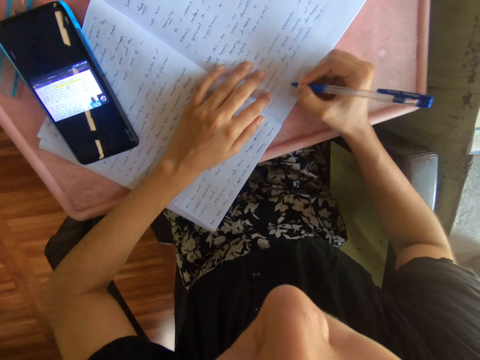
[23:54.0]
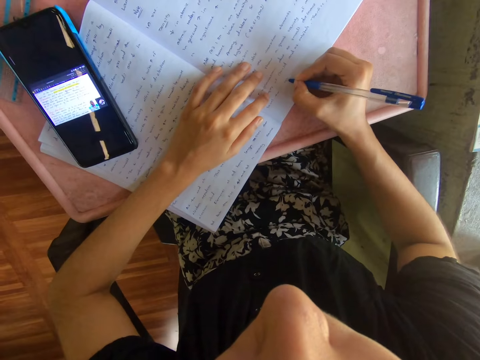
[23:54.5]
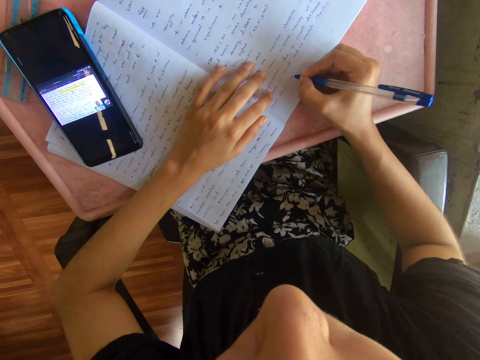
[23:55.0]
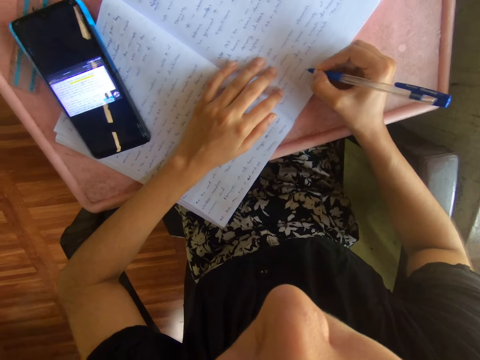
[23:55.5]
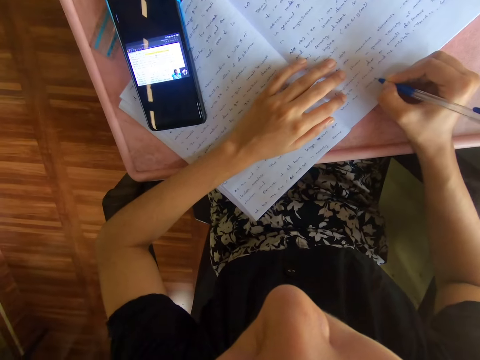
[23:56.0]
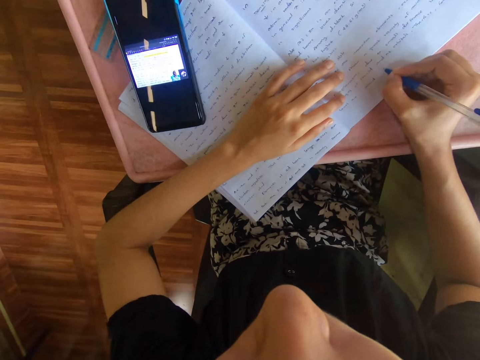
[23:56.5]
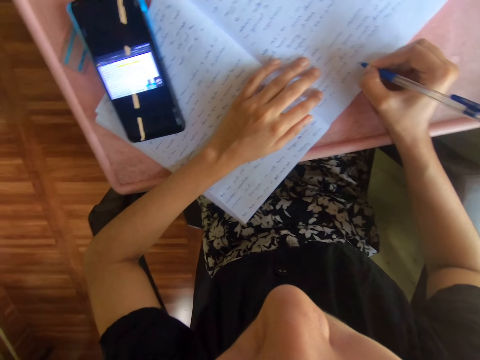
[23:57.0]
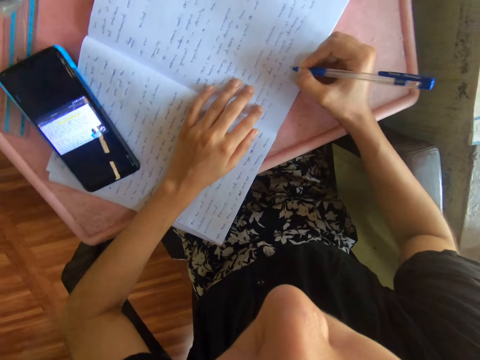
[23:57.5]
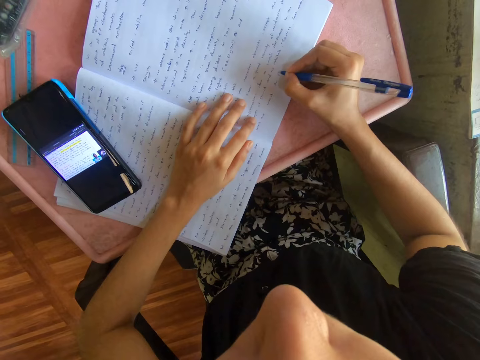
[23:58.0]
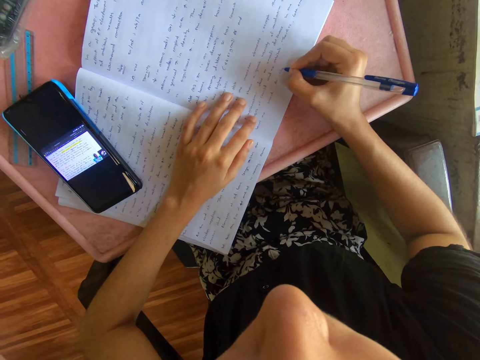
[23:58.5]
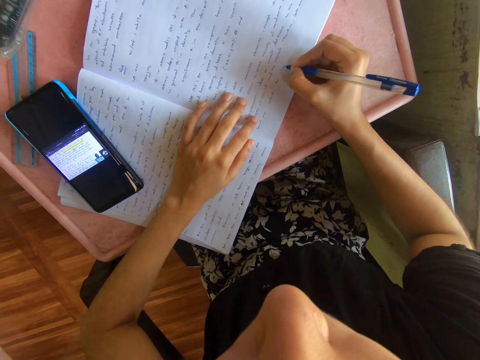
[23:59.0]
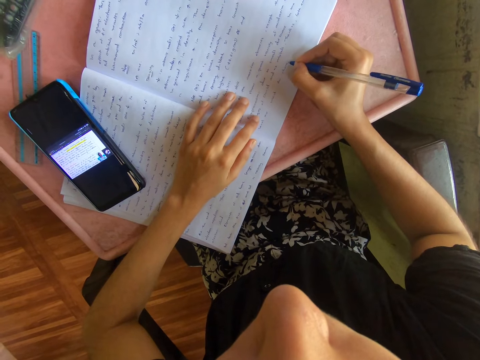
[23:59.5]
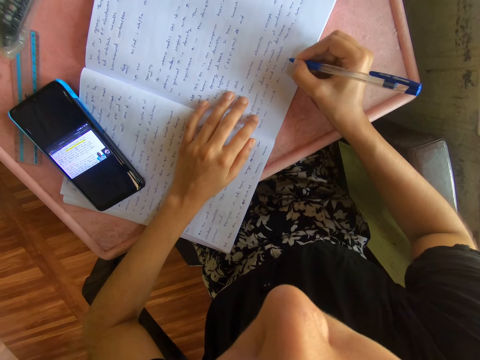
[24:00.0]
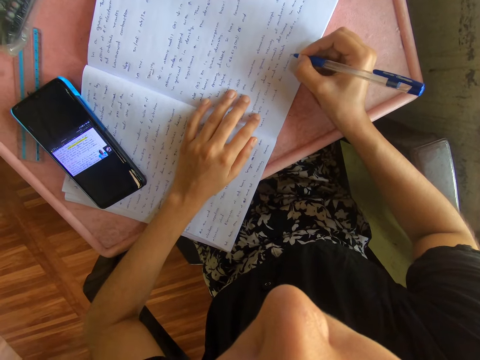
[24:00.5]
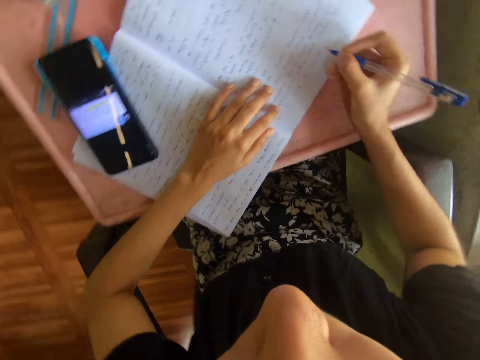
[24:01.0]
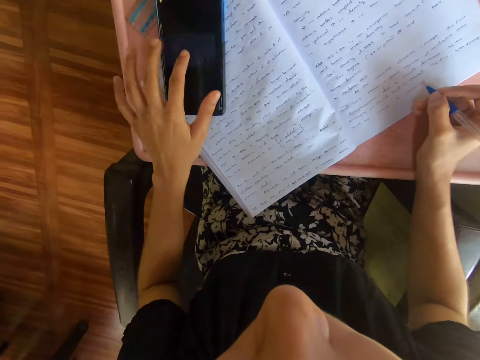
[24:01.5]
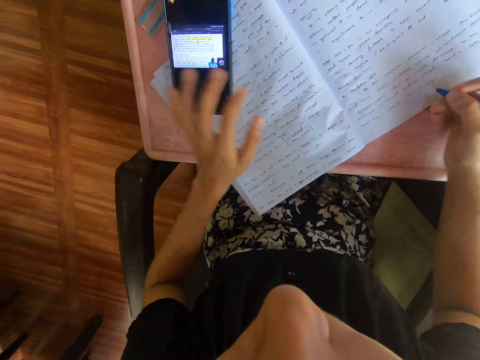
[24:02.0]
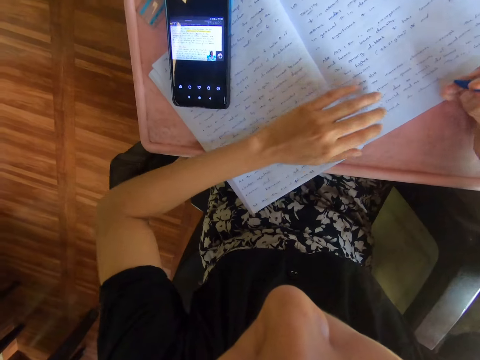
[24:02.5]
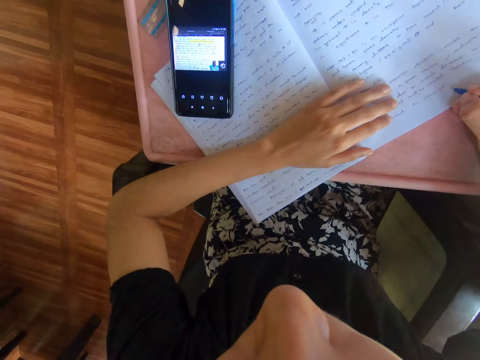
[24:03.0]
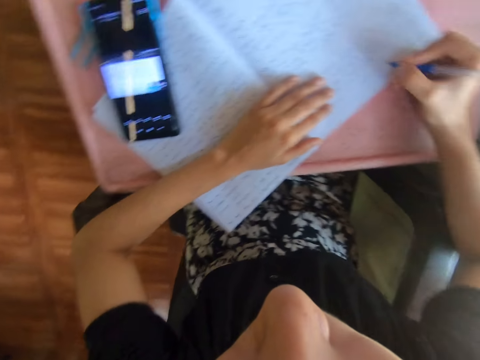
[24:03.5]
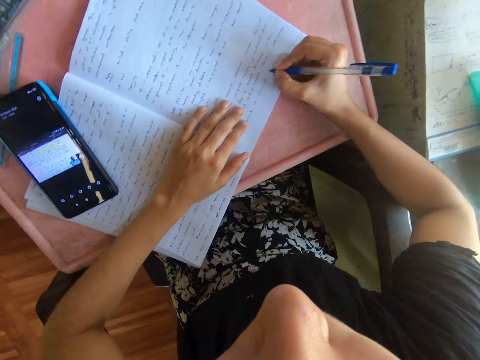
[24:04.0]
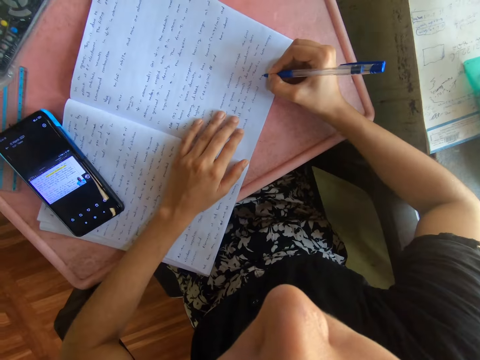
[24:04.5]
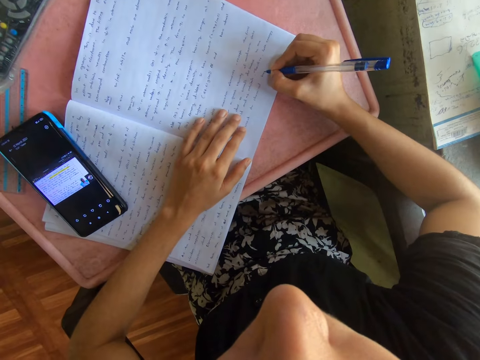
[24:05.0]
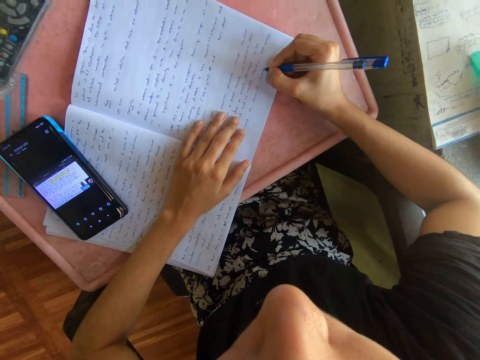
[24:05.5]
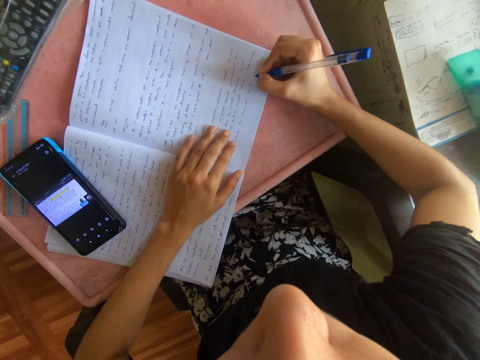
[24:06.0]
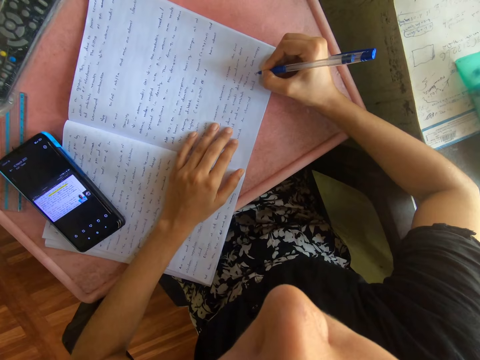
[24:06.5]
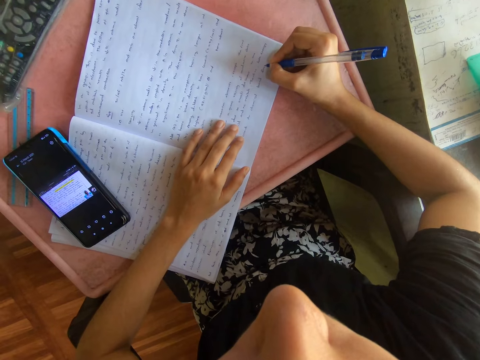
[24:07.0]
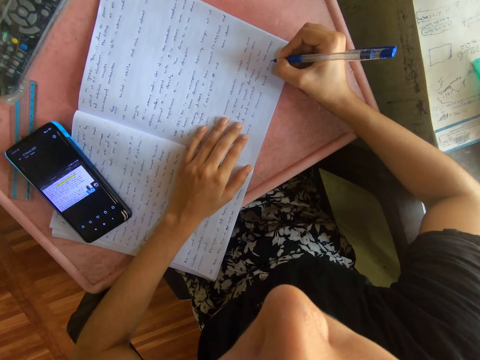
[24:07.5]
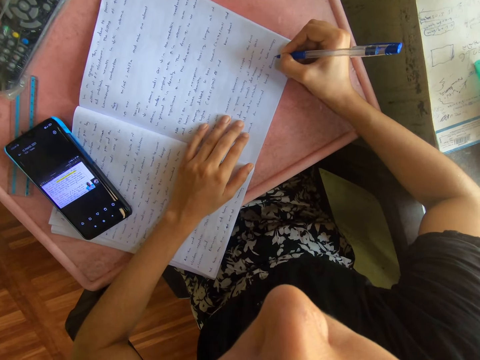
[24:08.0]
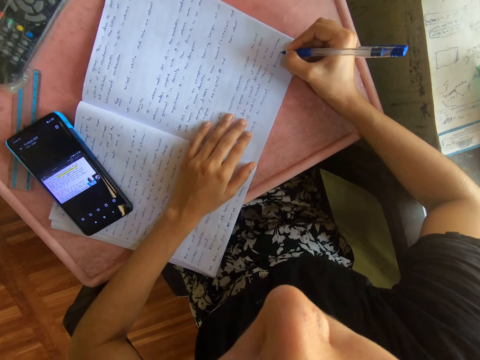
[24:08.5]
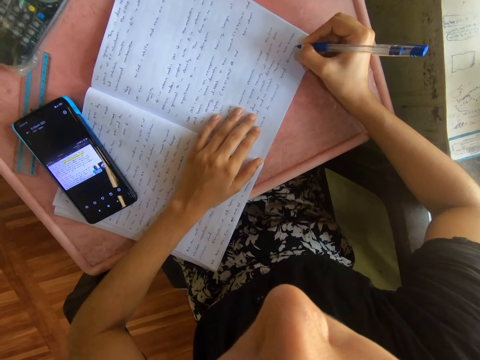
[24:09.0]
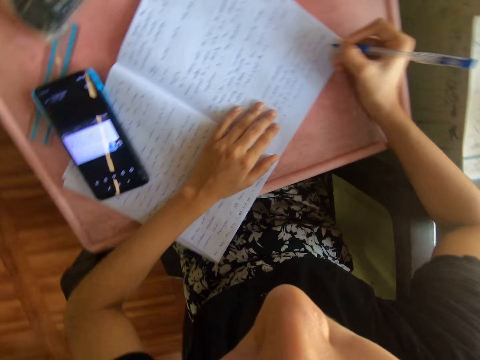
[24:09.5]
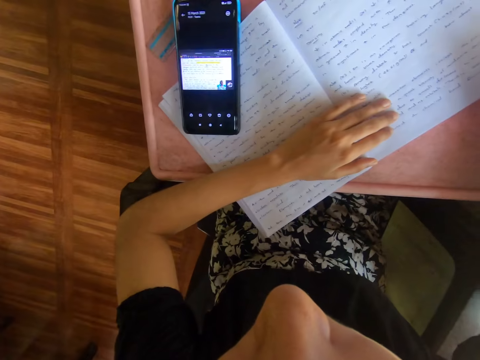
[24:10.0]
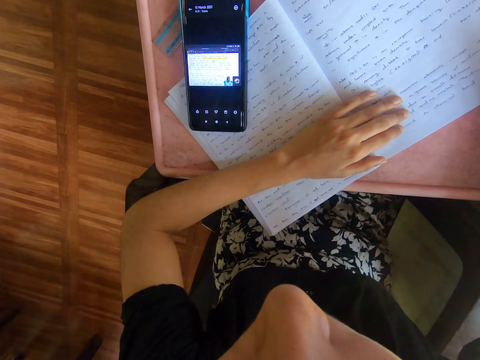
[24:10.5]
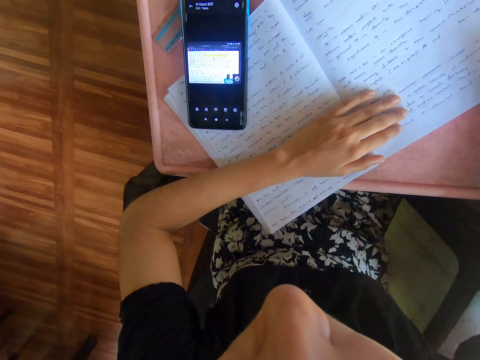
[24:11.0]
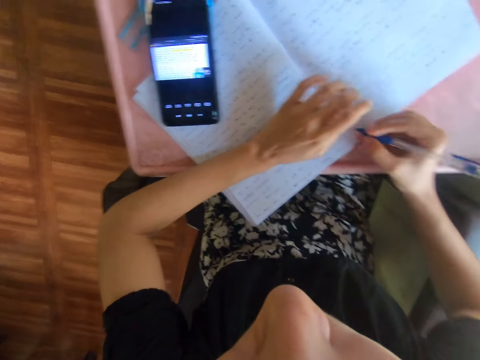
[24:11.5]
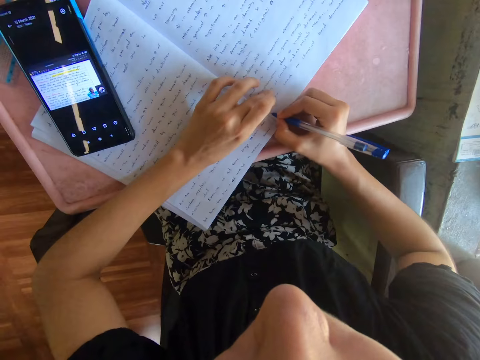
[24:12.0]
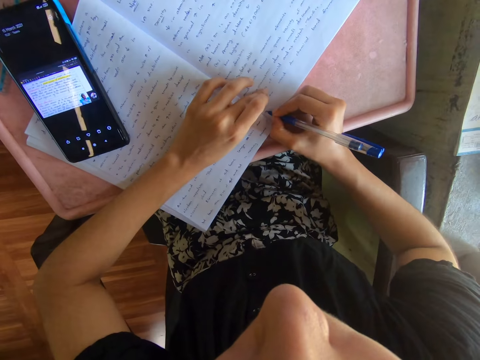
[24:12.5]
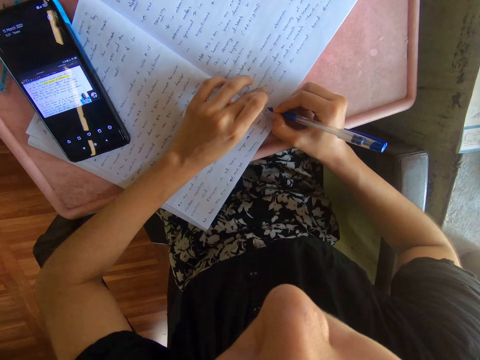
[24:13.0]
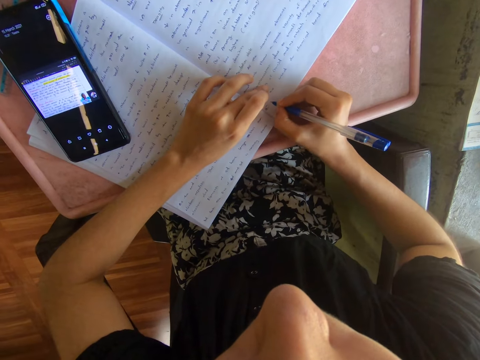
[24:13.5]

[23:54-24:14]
The camera wearer looks at the phone. They write on the book. They press the phone. They scroll on the cellphone. They write on the book on top of the table with a pen. They look at the phone. They stare at the book. They write on the book on top of the table with a pen.

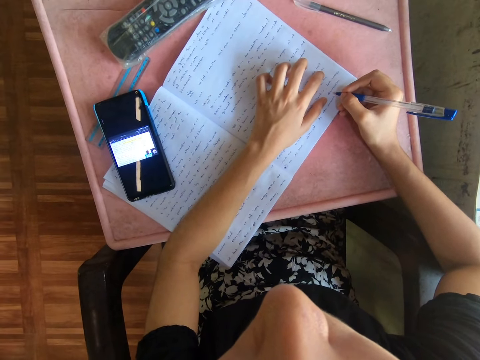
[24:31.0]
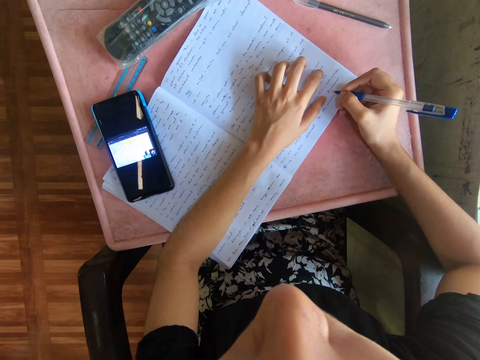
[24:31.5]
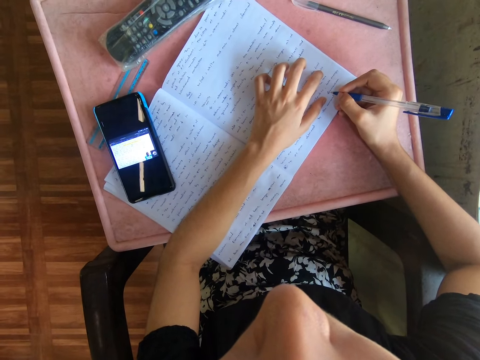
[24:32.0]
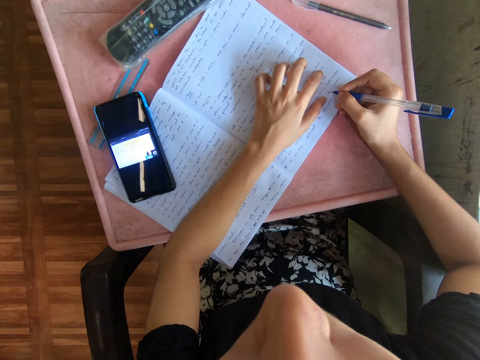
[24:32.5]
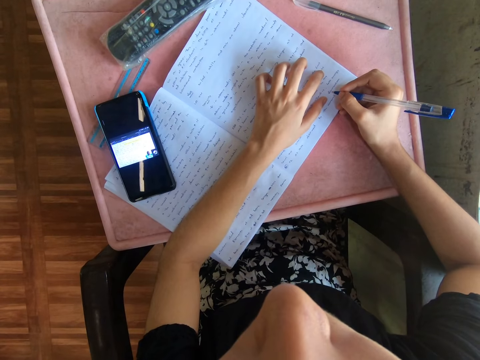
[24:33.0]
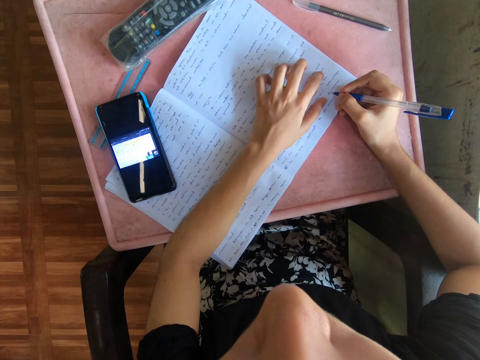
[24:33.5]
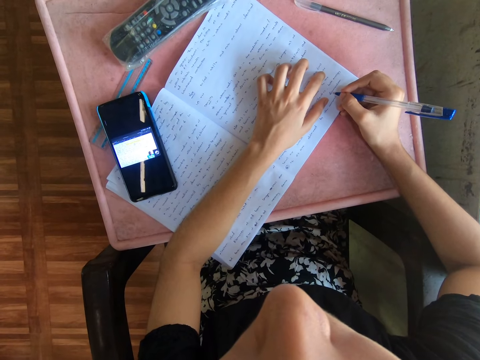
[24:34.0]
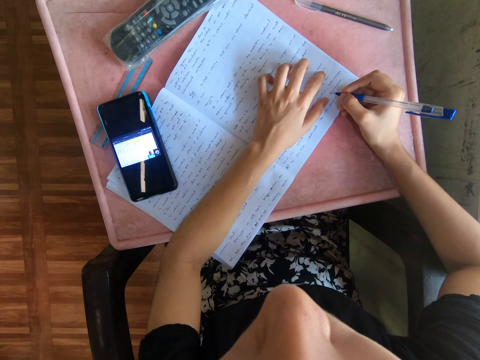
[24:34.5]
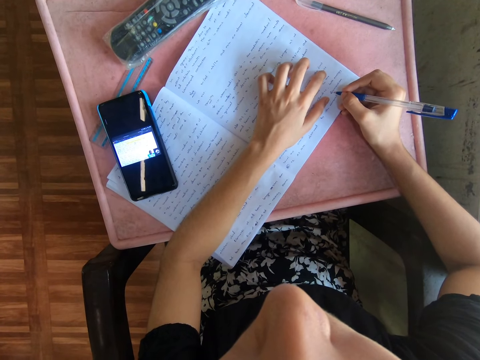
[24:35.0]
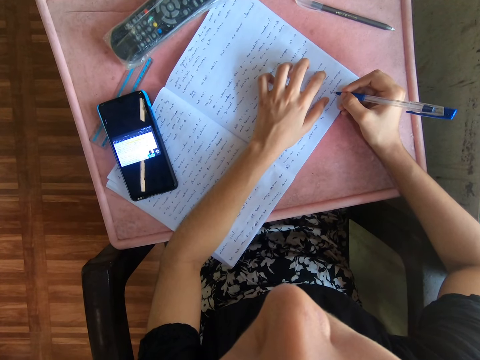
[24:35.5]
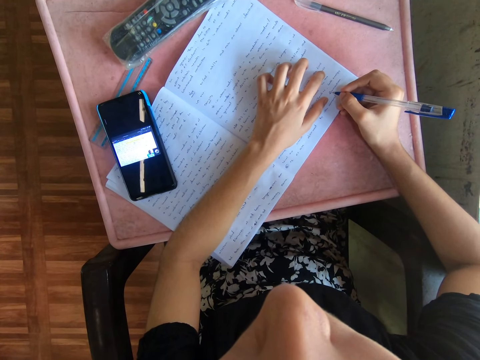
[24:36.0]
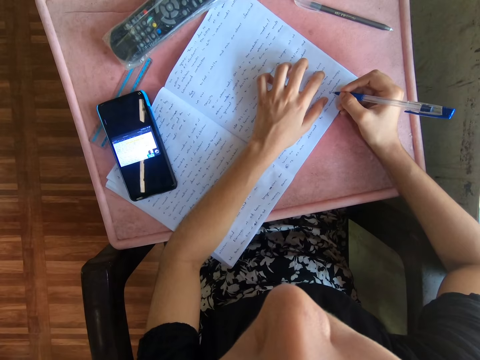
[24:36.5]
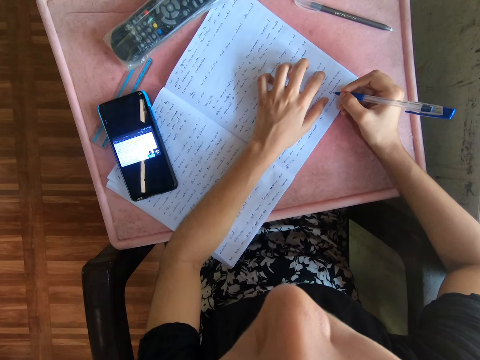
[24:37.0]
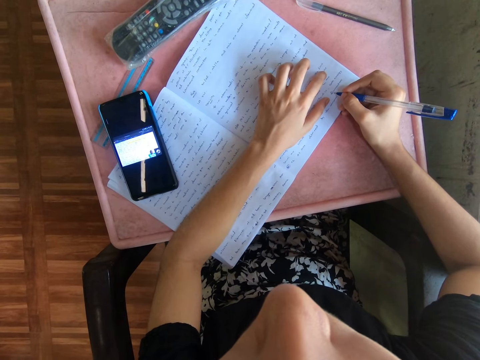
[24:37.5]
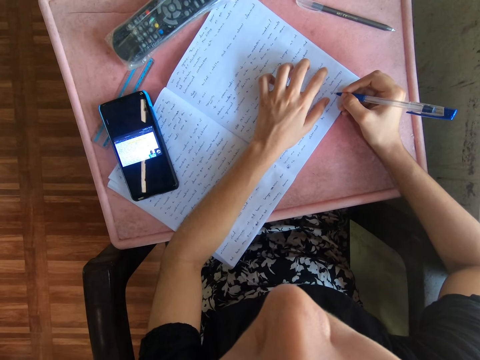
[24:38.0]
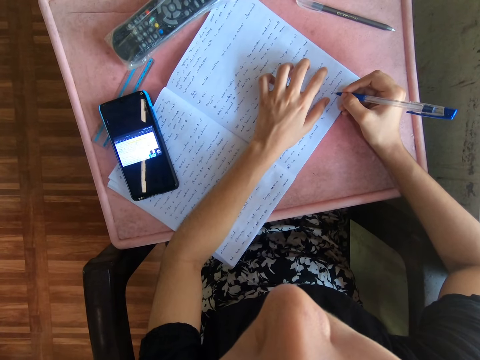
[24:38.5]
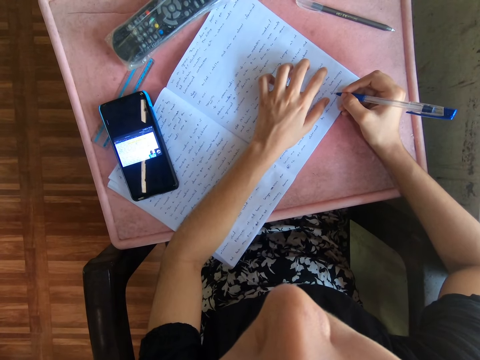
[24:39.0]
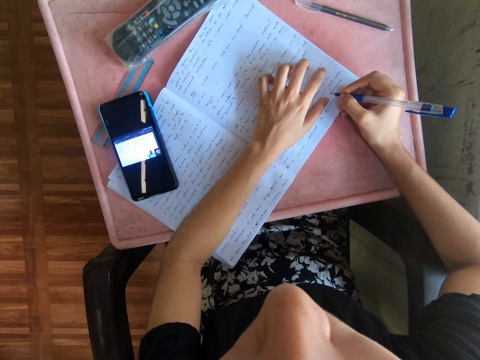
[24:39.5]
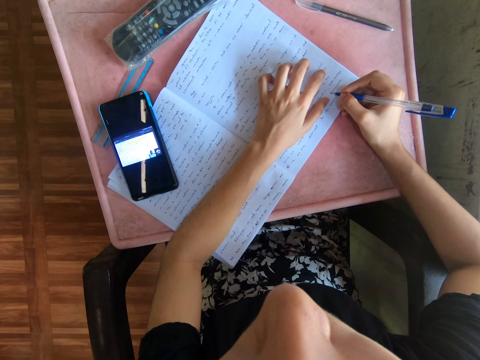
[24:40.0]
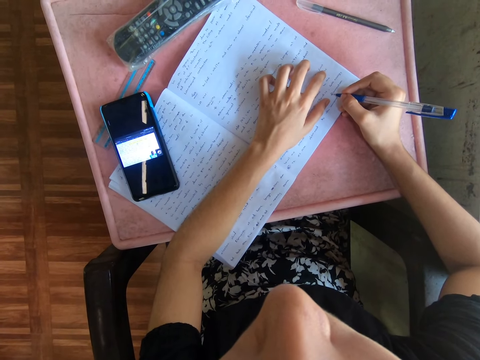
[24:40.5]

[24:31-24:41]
The camera wearer stares at the cellphone.
